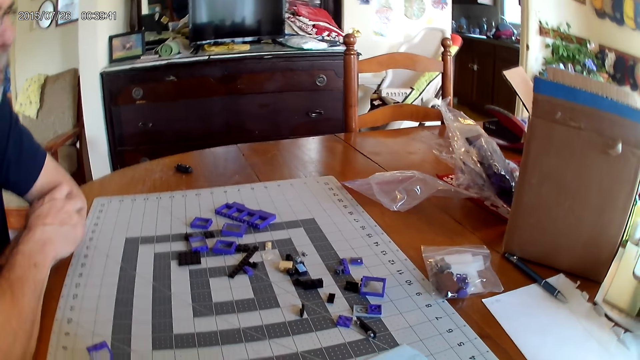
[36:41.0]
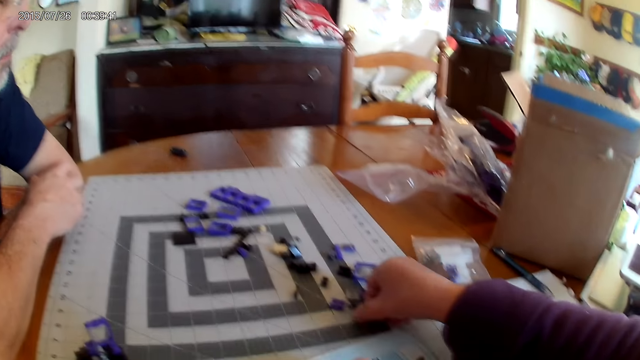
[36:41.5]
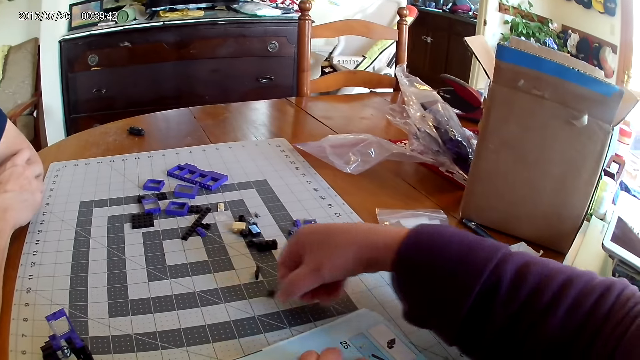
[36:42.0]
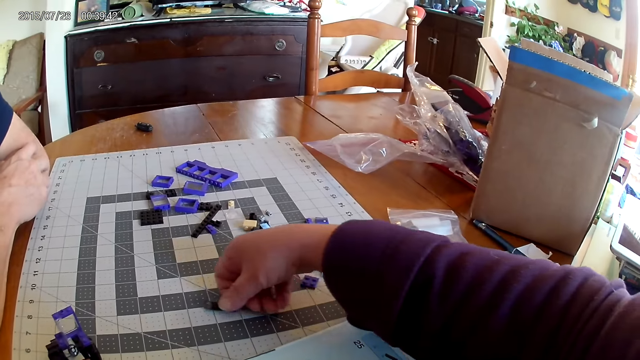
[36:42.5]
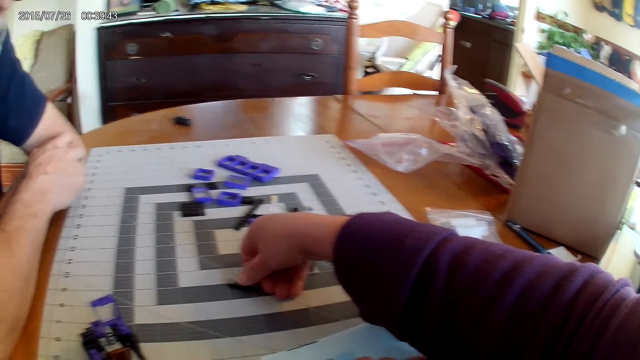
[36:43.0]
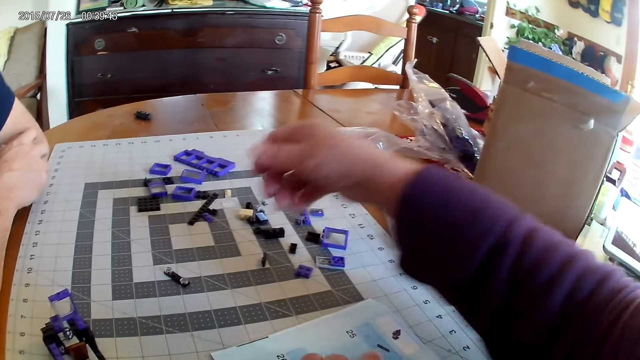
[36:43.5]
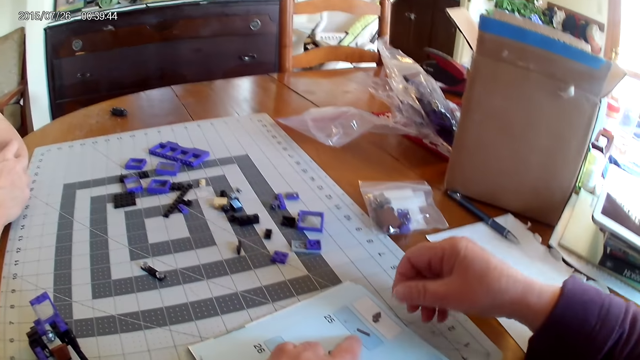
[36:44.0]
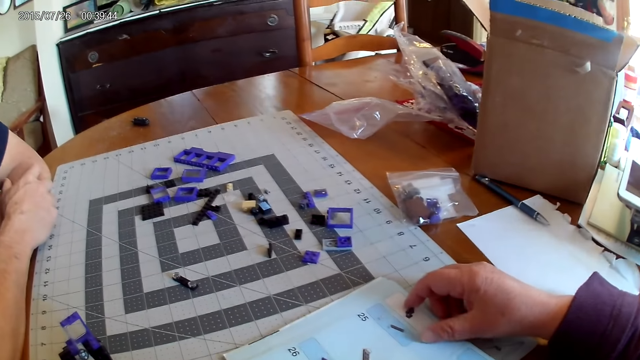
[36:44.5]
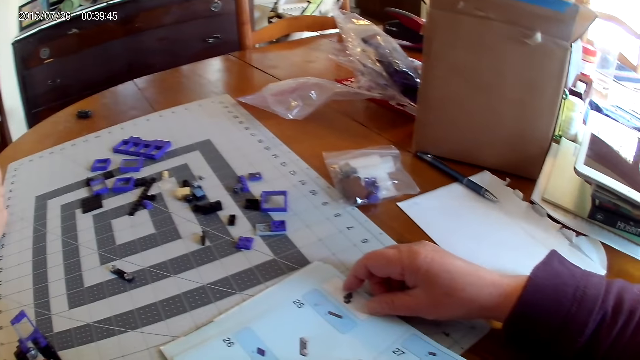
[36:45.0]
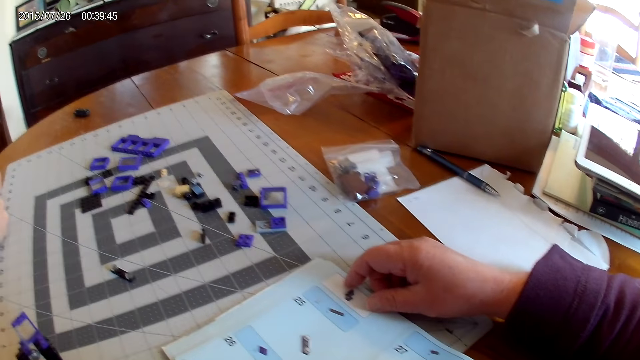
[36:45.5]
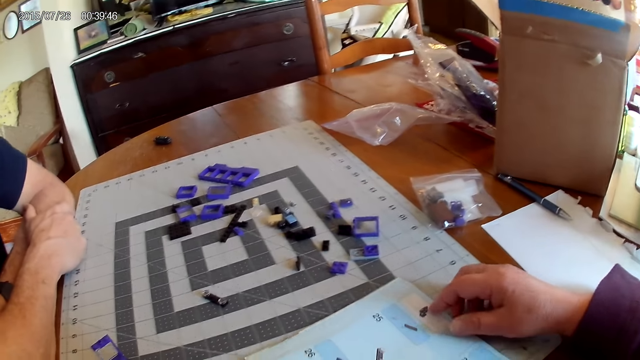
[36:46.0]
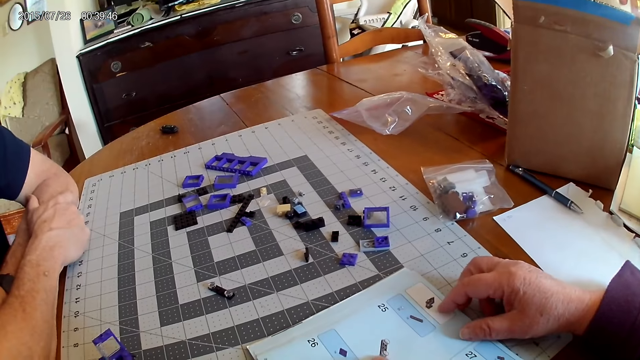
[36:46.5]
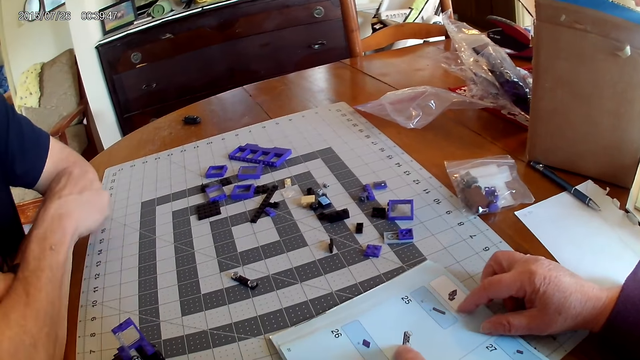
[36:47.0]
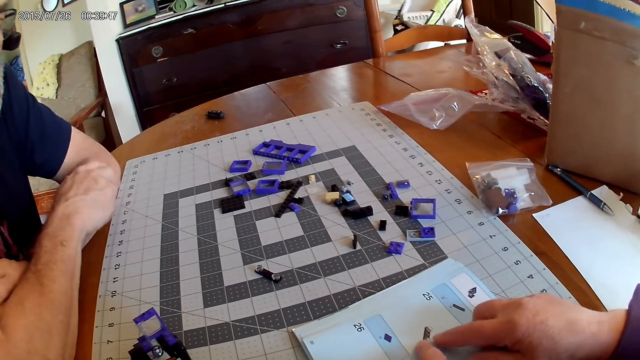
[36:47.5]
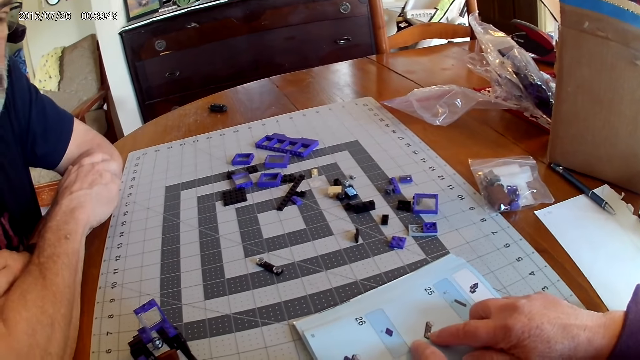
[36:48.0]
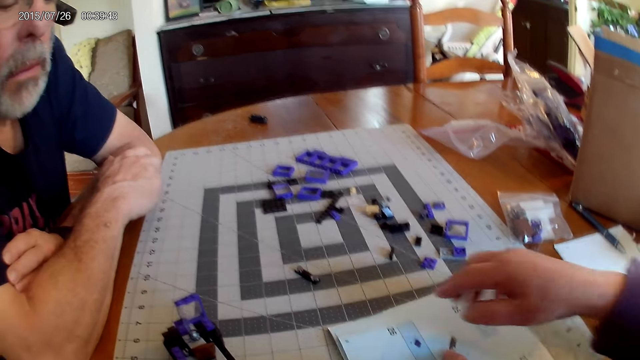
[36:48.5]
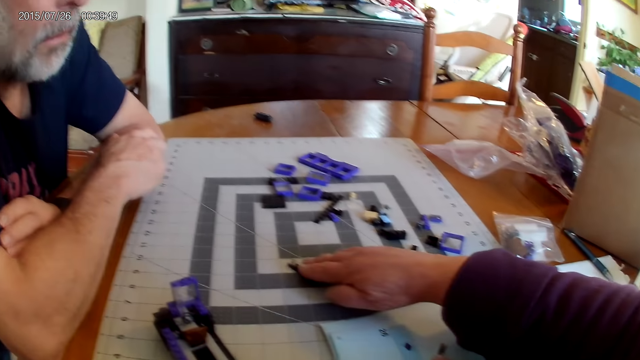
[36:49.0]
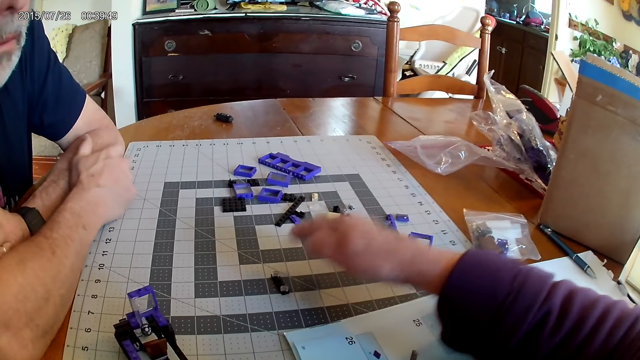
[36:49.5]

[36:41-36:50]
The camera wearer looks at the instructional manual book. They pick up the device part. They move the plastic pieces. They put down the device part. They look at the instructional manual book.

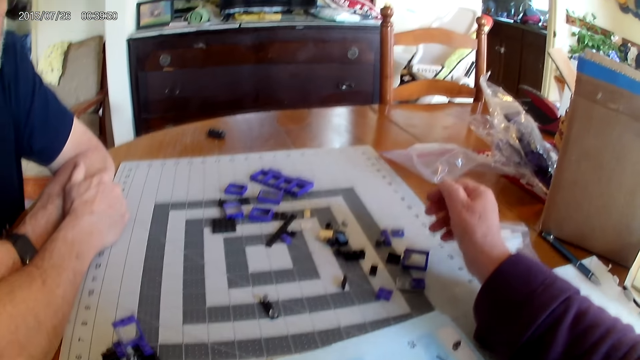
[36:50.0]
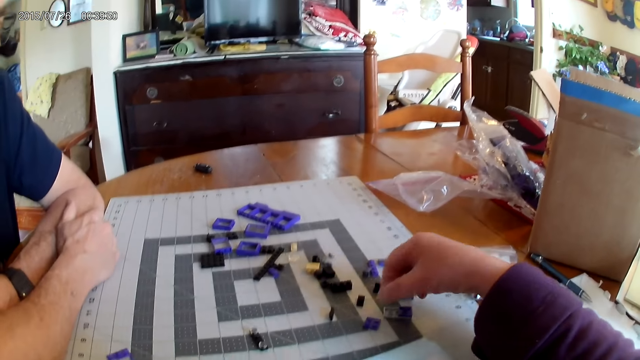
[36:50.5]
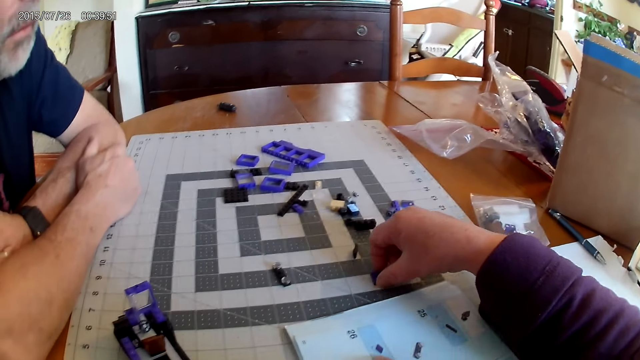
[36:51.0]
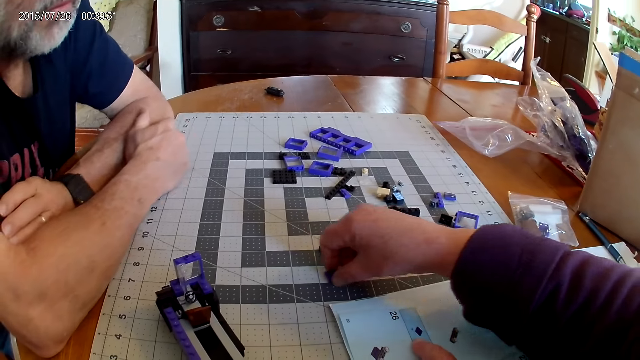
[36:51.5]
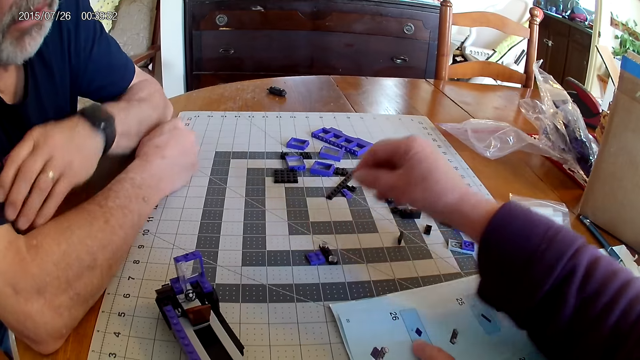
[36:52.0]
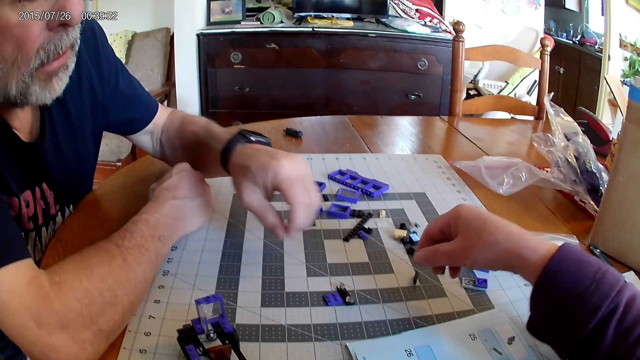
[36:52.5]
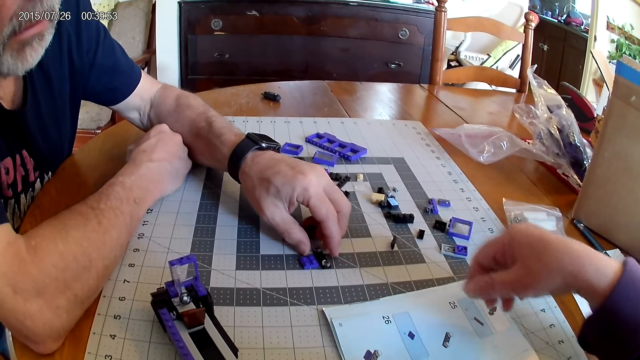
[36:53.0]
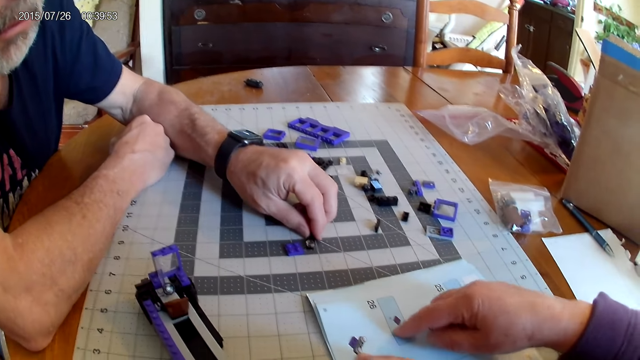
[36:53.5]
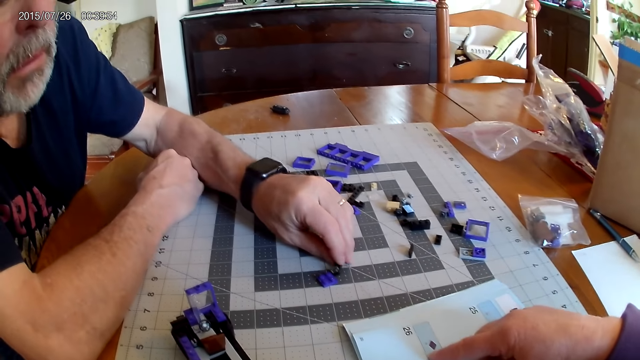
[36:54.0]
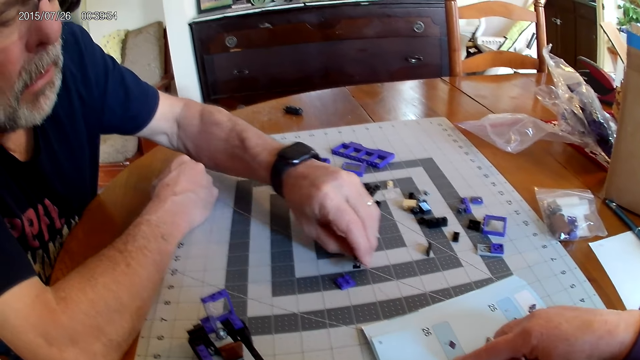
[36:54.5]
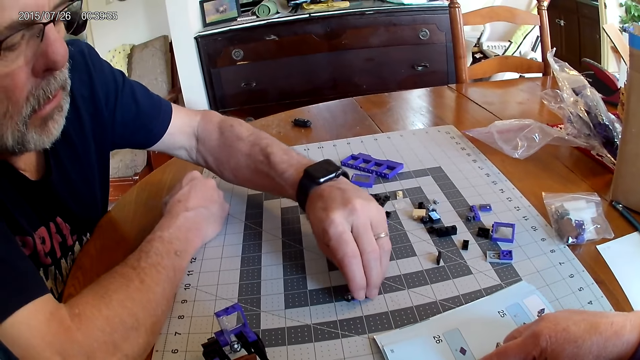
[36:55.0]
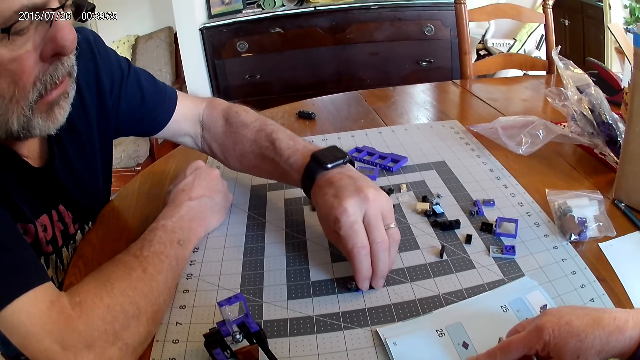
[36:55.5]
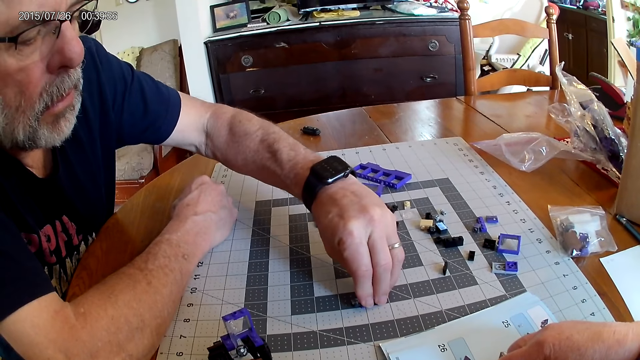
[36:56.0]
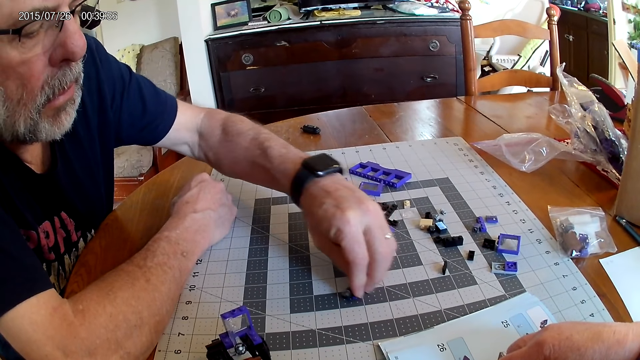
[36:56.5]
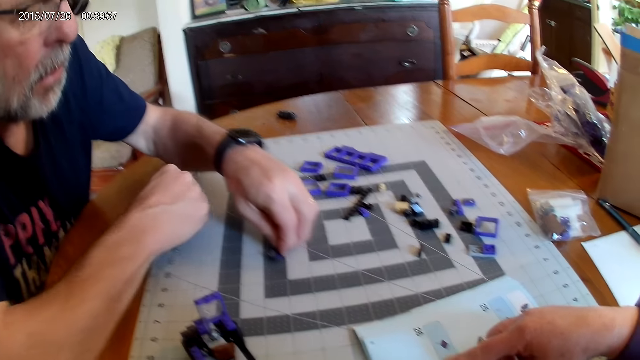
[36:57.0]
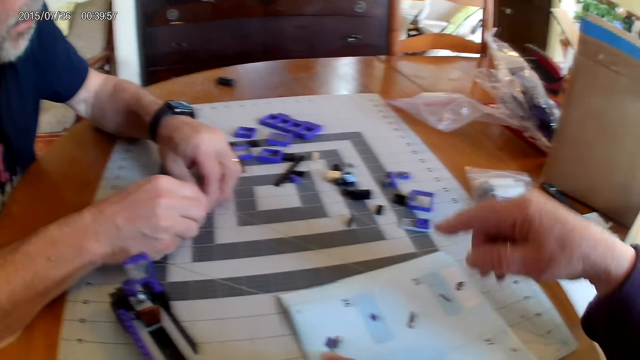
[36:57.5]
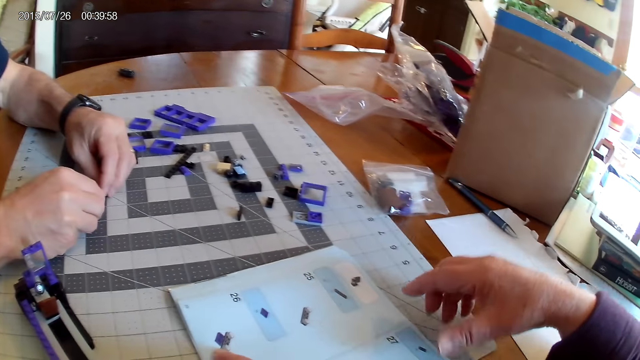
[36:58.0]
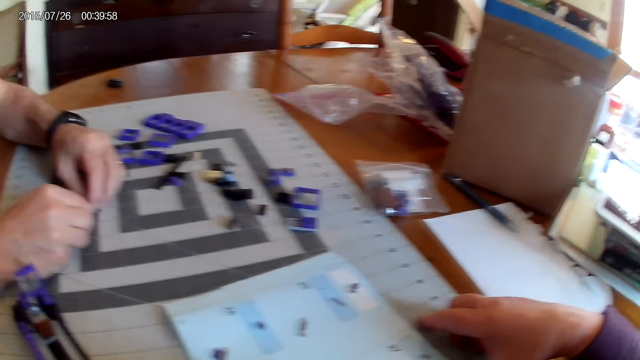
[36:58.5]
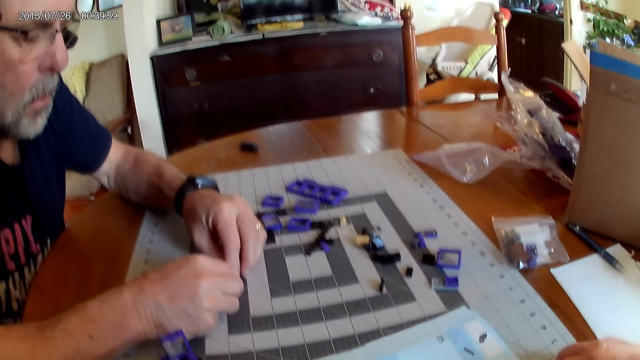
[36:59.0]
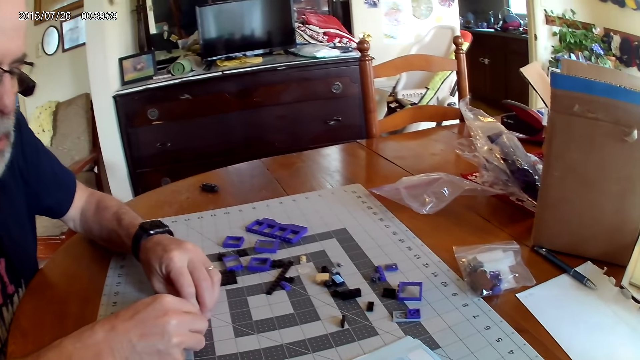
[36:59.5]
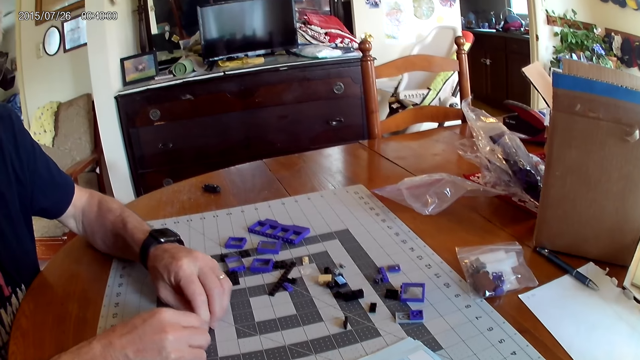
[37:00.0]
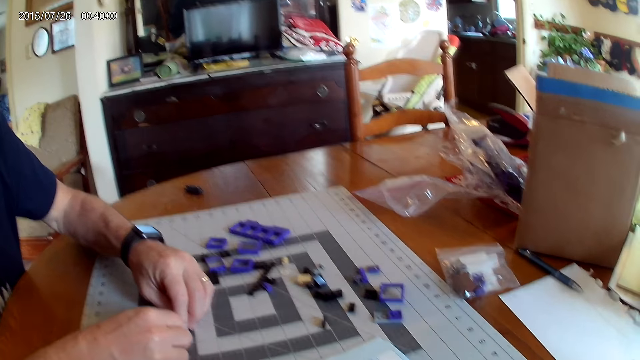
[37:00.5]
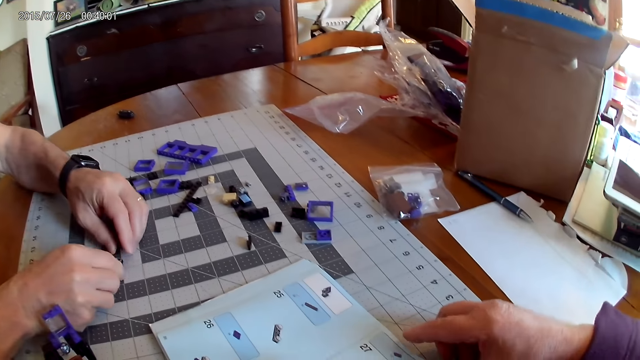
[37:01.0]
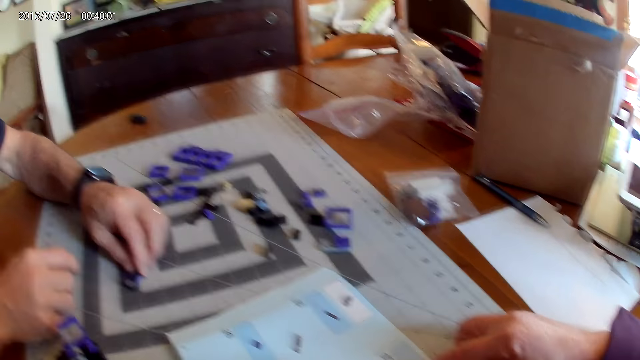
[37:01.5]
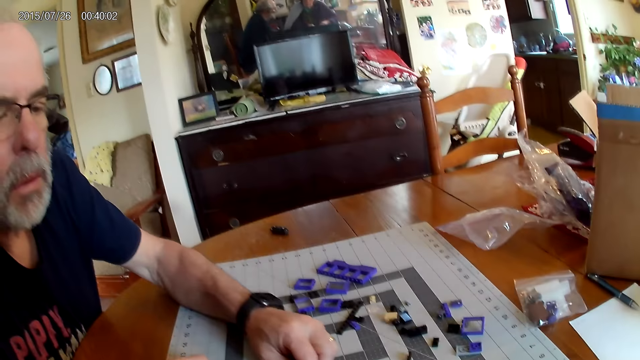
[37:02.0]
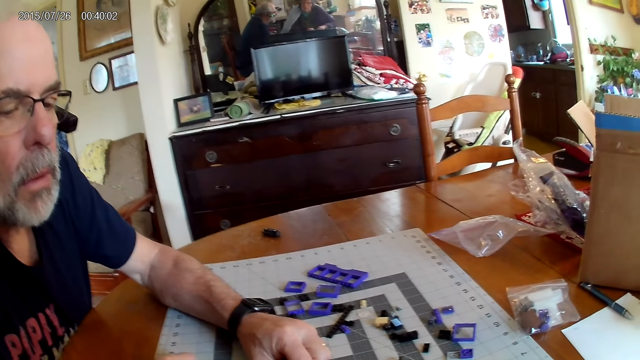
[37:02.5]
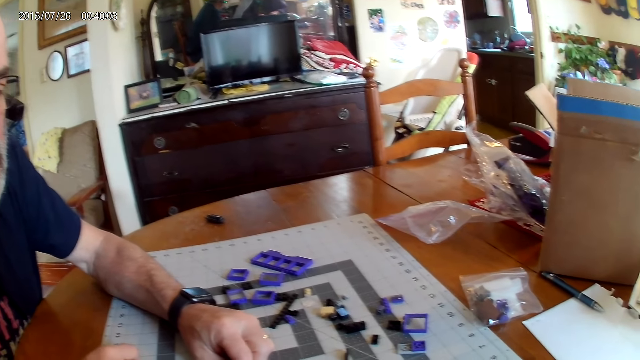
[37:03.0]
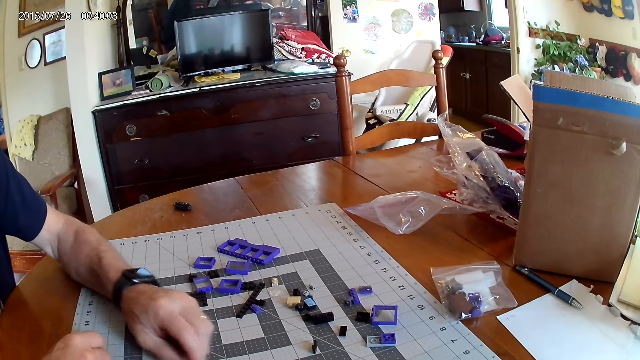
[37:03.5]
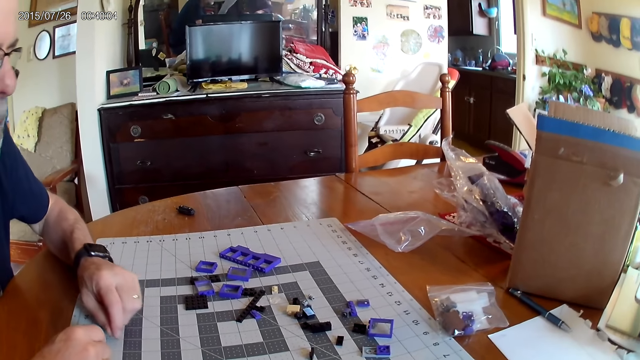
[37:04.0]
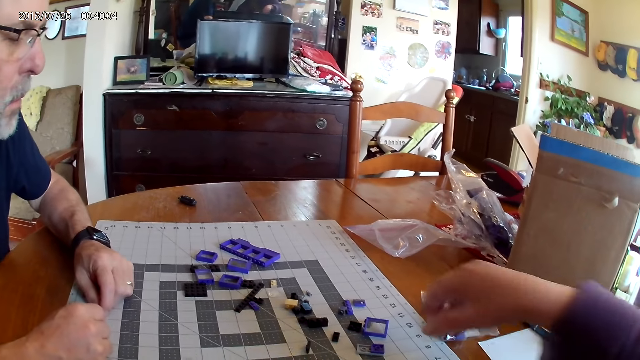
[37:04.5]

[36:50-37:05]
The camera wearer moves the plastic pieces. A man fixes the plastic pieces. He picks up the device part. The camera wearer looks at the instructional manual book.
